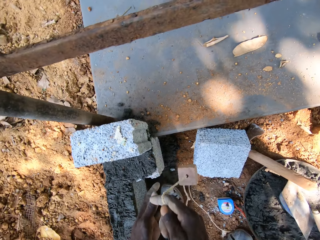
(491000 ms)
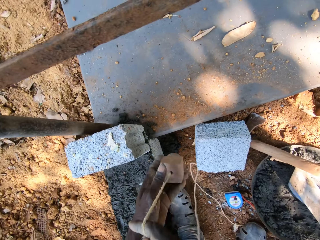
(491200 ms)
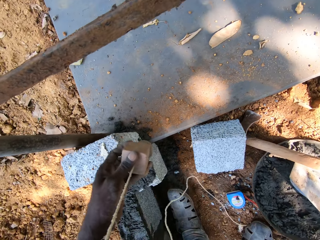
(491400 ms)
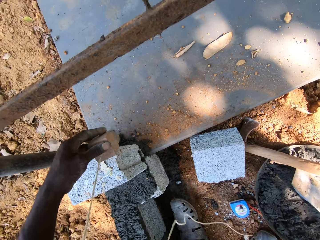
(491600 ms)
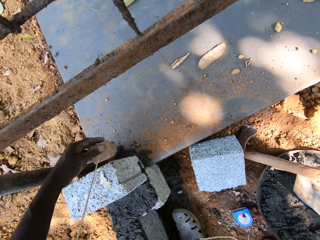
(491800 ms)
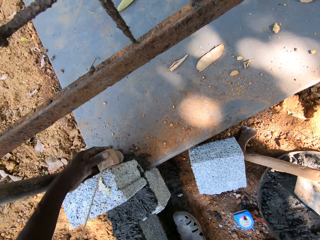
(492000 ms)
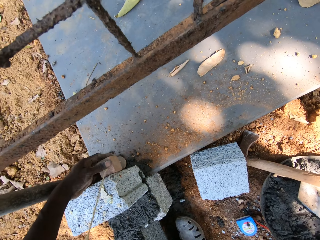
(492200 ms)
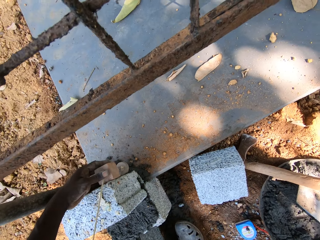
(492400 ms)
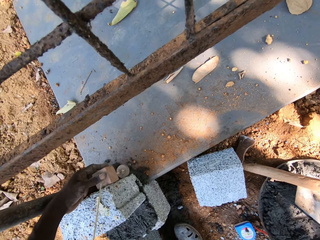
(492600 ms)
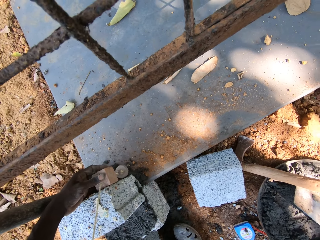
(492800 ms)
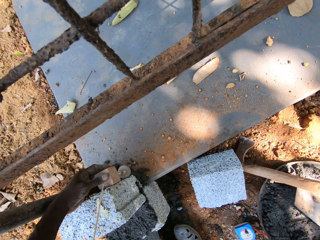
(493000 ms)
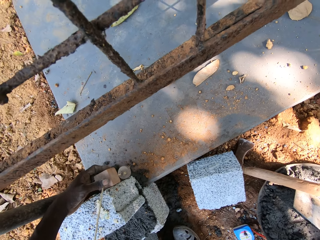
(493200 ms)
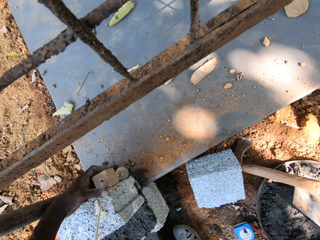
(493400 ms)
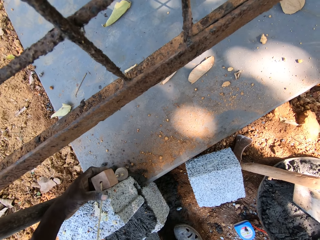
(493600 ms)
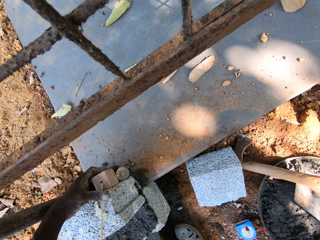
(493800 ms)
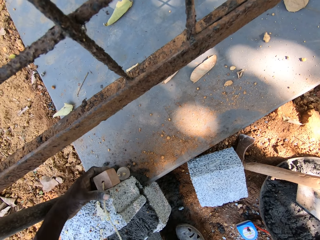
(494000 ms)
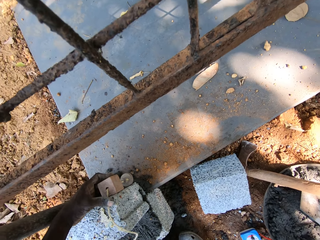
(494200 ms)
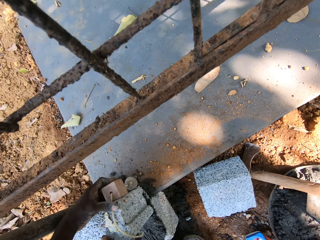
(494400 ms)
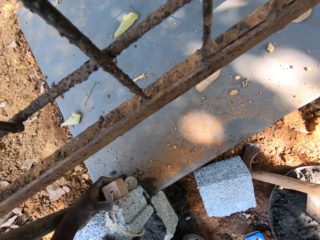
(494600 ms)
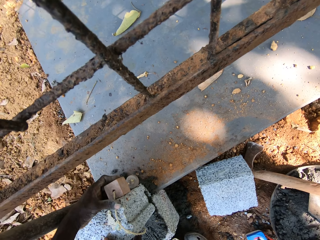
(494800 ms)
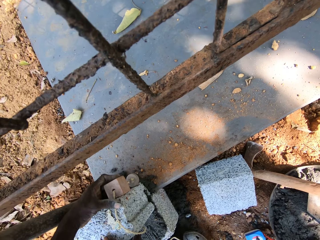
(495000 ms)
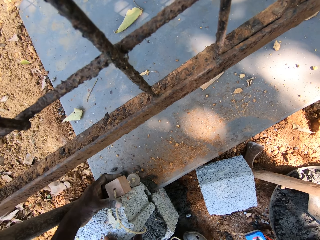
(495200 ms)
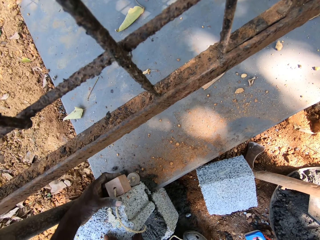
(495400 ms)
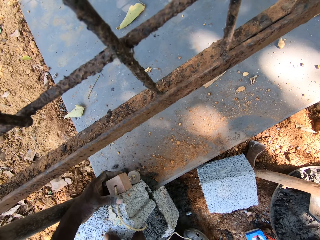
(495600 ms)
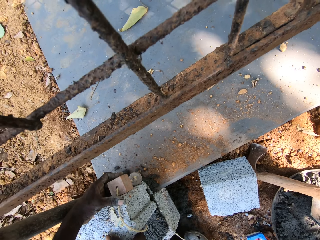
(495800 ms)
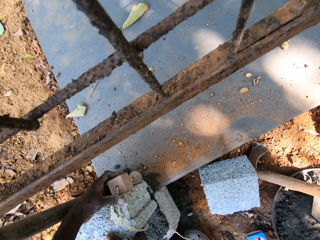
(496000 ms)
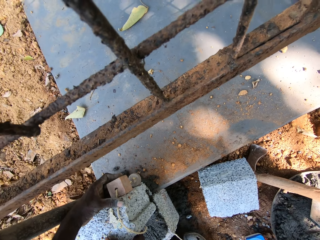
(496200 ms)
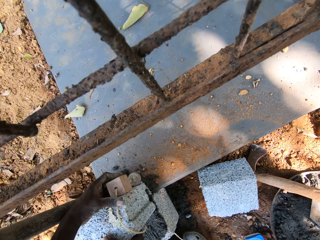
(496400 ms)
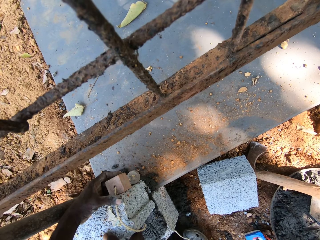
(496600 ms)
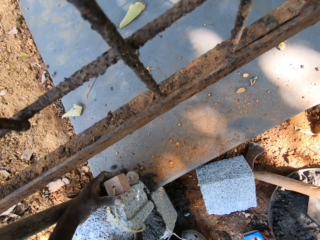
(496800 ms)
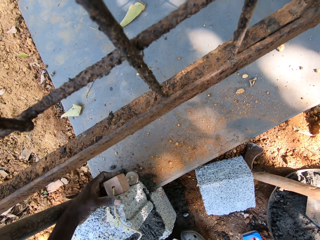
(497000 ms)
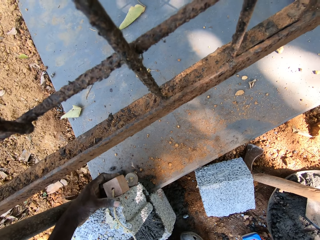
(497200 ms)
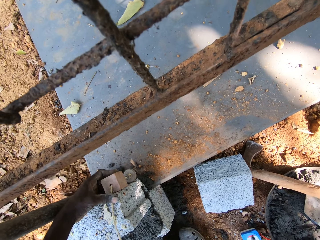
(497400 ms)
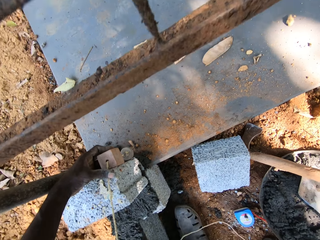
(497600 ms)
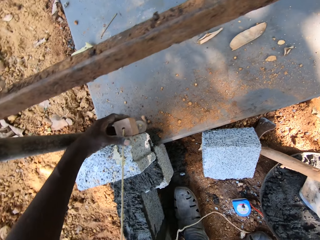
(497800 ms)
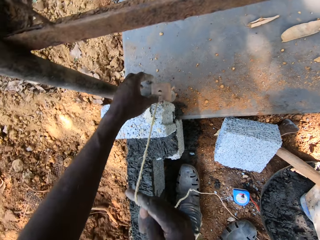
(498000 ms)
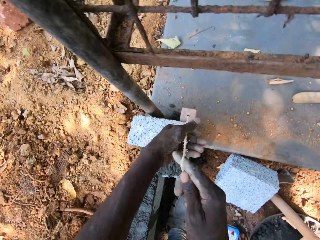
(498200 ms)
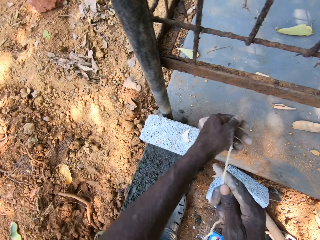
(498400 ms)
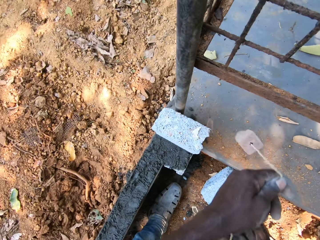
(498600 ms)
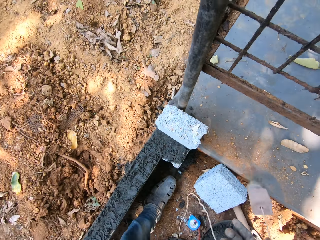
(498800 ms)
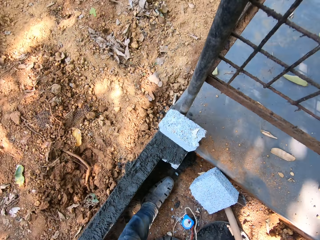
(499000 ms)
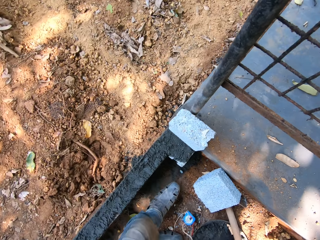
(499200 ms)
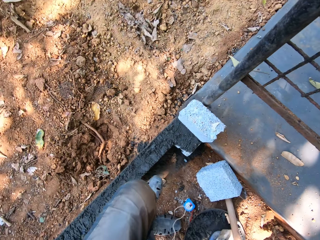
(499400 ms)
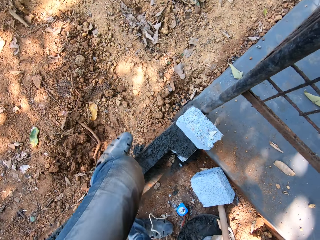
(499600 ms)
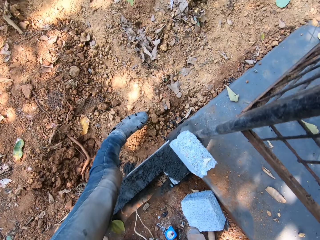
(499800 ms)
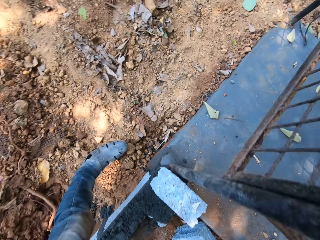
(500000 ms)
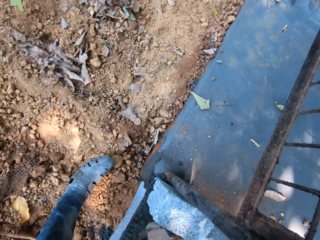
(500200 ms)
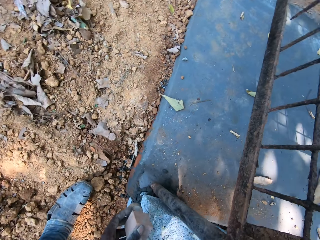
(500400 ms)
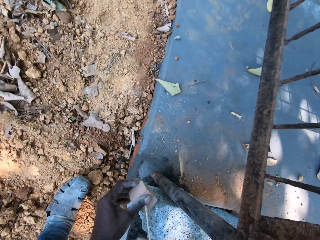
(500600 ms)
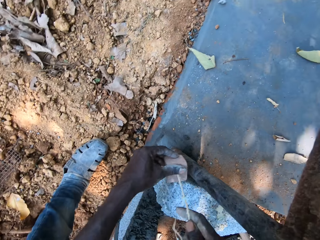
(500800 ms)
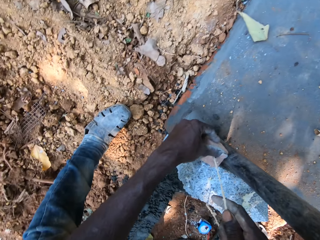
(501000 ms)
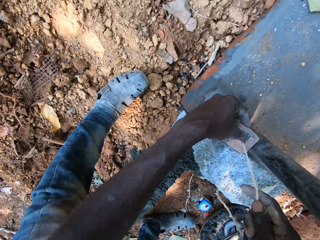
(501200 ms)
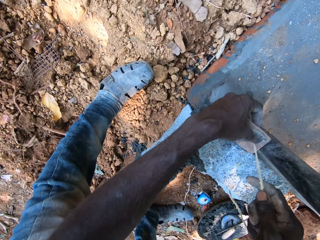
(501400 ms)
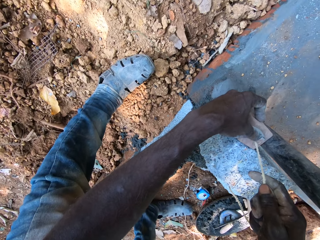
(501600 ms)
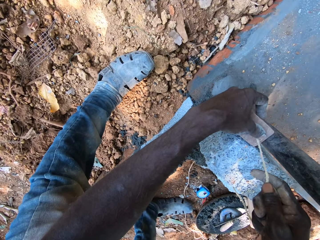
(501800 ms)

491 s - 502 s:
The camera wearer holds the plumb line with both hands. They place the plumb line by the block on the wall with both hands.

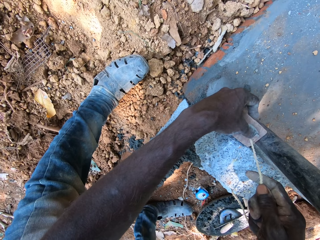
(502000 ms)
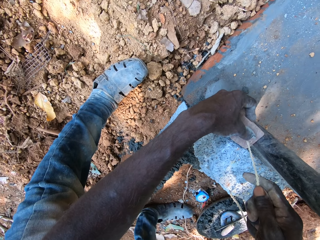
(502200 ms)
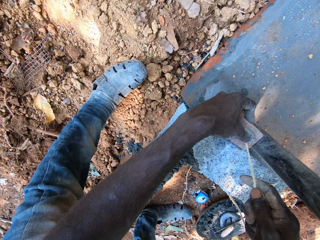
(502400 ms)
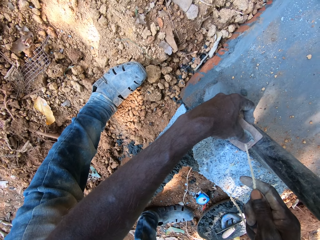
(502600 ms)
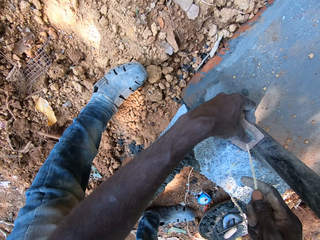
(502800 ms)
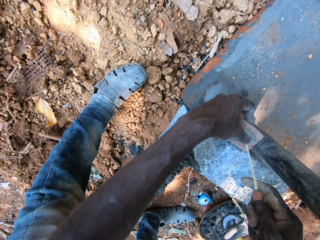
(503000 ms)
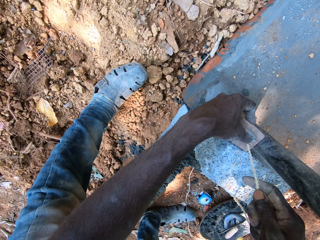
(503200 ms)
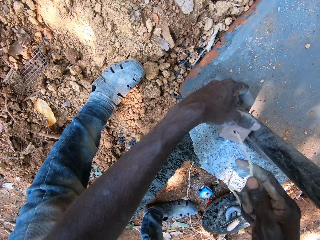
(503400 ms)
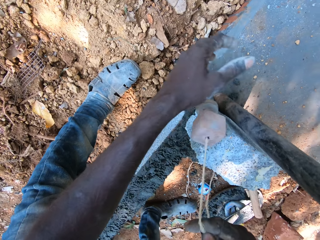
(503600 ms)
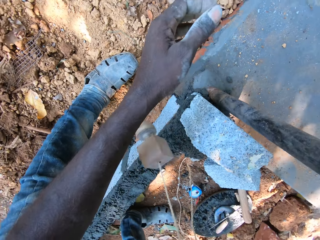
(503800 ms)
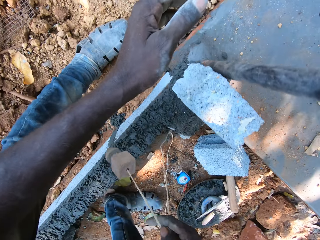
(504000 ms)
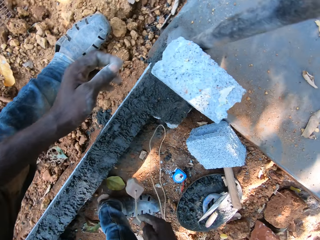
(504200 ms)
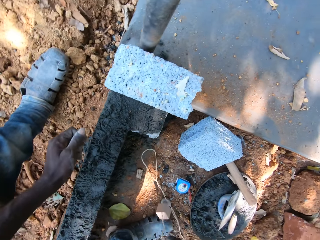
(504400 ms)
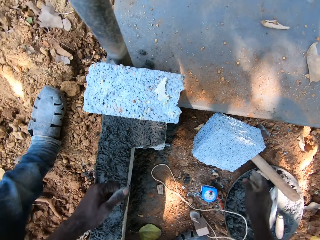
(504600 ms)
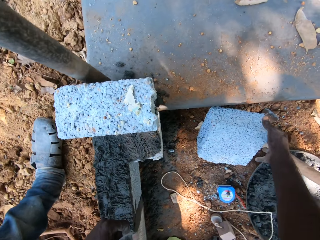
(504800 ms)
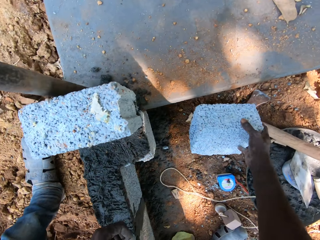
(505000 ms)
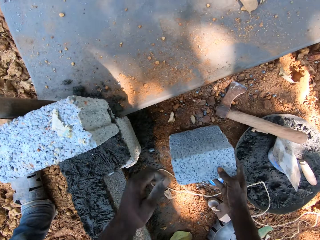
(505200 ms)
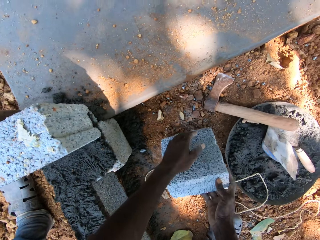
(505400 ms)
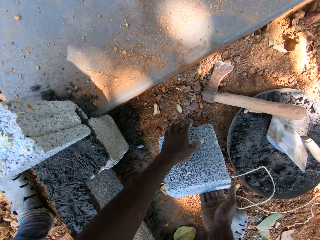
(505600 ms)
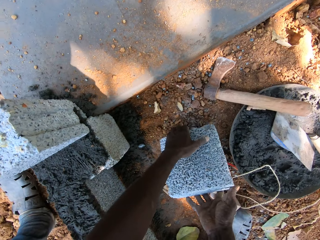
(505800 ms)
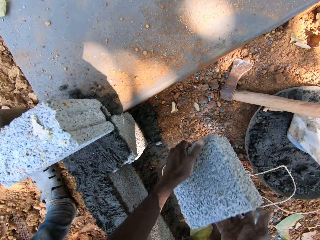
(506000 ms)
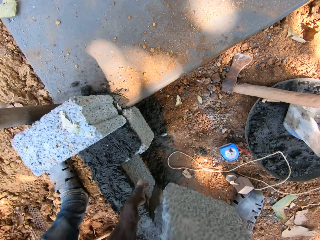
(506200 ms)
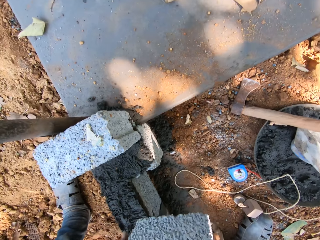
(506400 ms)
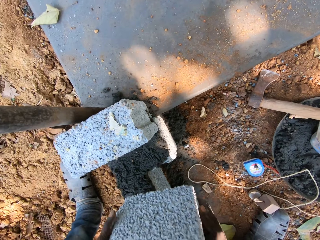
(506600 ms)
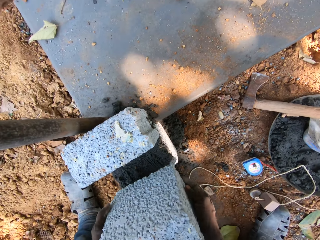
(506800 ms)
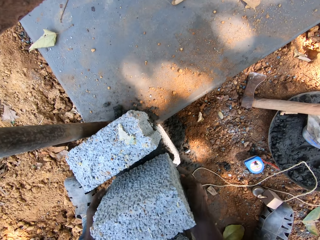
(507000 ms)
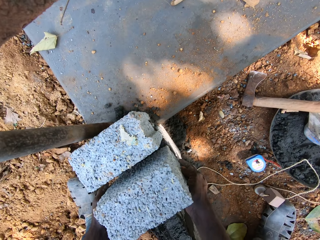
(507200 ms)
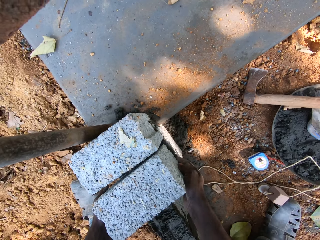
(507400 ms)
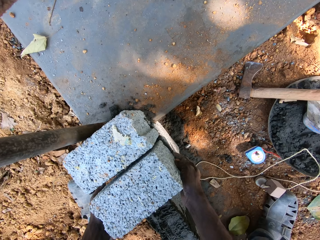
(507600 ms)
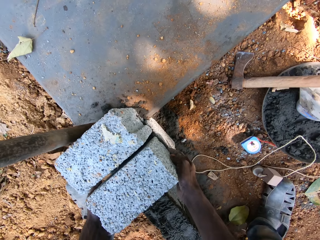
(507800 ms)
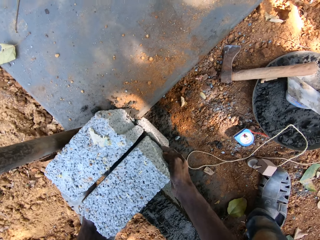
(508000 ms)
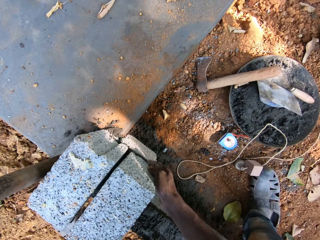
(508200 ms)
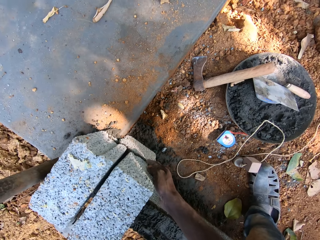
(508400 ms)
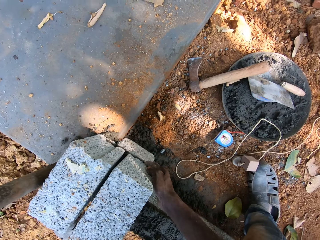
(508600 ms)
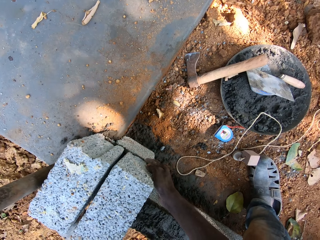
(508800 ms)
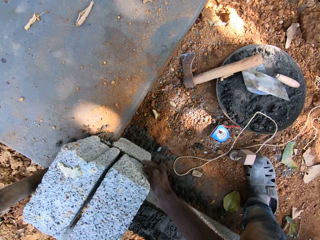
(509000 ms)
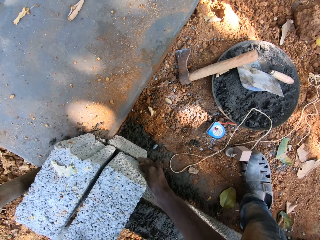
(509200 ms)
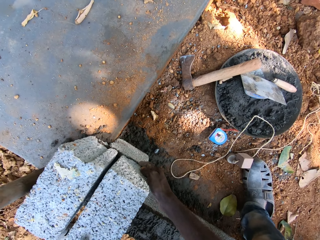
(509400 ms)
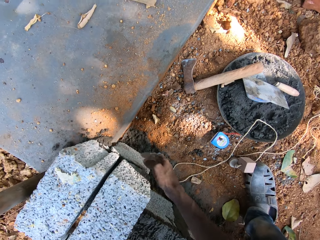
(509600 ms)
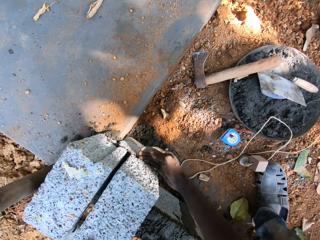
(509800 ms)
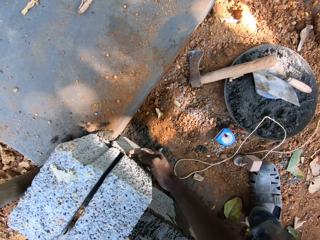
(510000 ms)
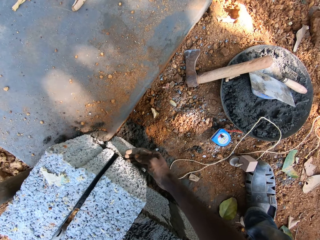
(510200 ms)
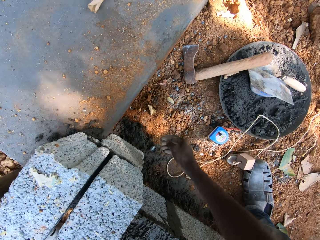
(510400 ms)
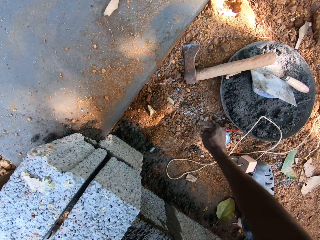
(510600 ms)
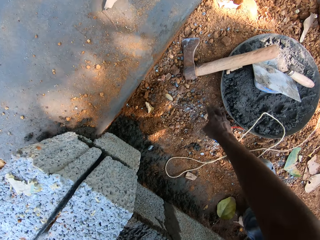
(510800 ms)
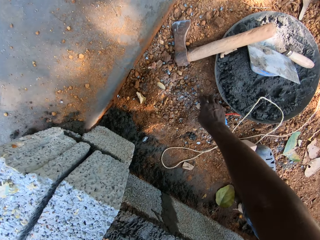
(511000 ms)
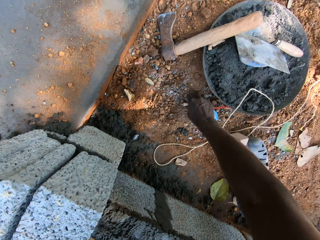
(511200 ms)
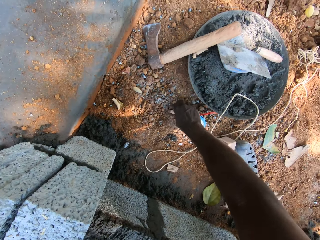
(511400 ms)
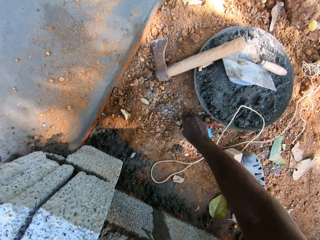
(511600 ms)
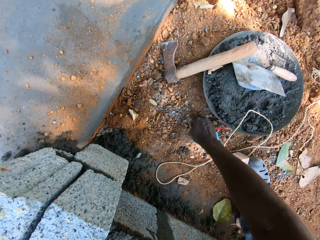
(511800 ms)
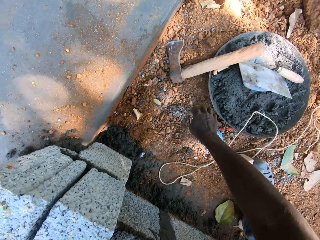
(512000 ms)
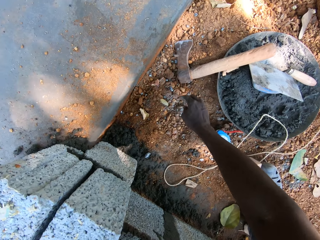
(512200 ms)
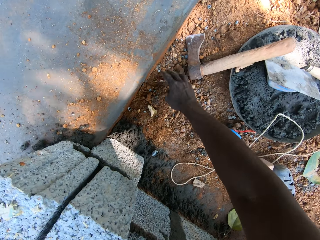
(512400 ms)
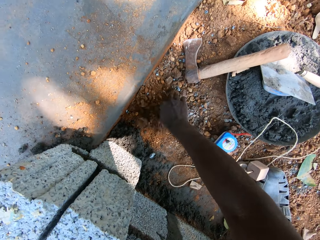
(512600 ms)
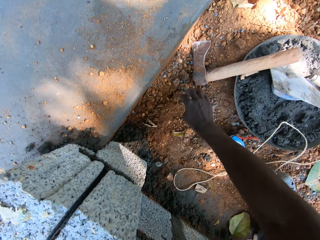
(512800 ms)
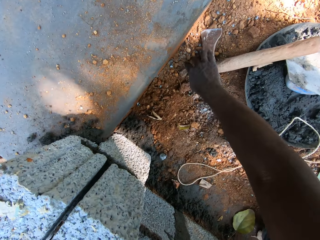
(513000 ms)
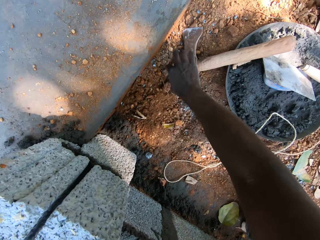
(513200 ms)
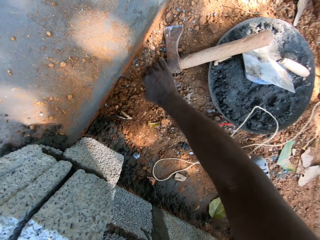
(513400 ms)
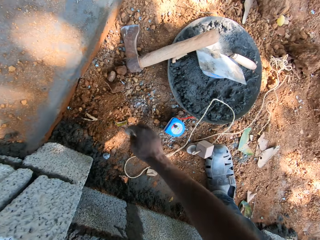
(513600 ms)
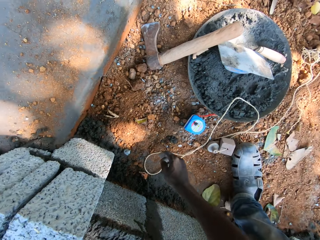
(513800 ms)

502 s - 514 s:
The camera wearer puts the plumb bob on the floor. He picks up the block from the ground with both hands. He places the block on the wall with both hands. He picks up a stone from the floor. He touches the ground with his right hand.
